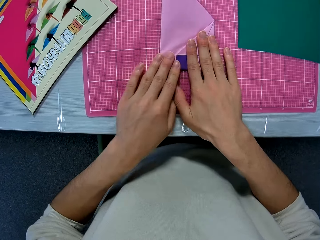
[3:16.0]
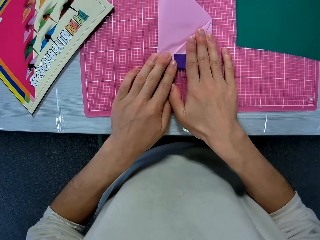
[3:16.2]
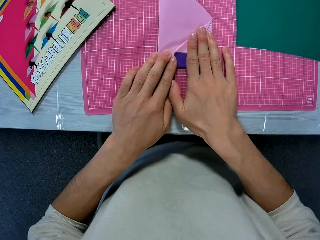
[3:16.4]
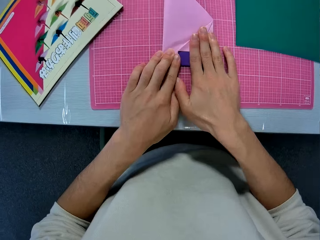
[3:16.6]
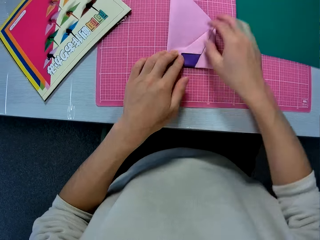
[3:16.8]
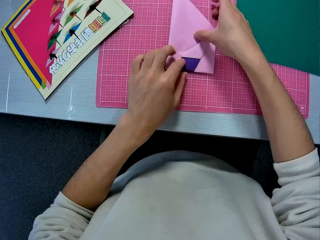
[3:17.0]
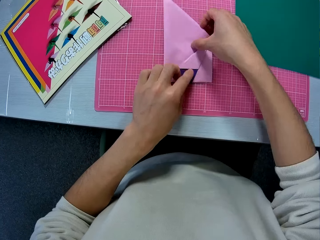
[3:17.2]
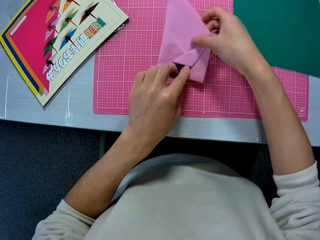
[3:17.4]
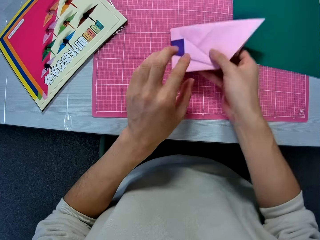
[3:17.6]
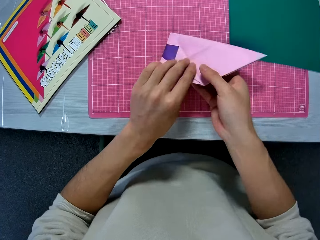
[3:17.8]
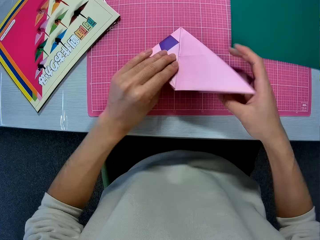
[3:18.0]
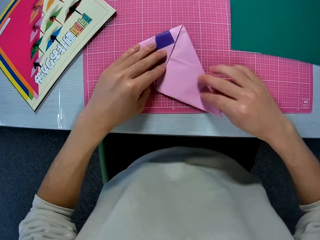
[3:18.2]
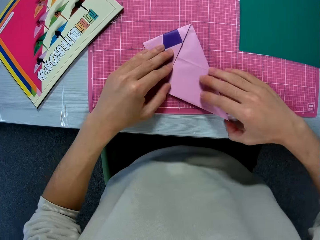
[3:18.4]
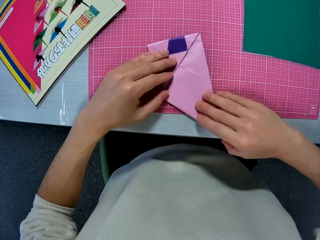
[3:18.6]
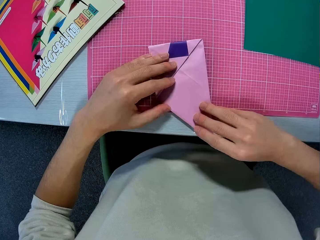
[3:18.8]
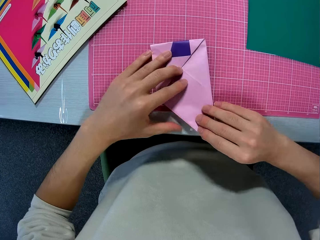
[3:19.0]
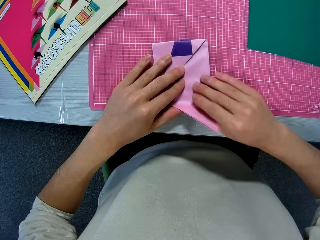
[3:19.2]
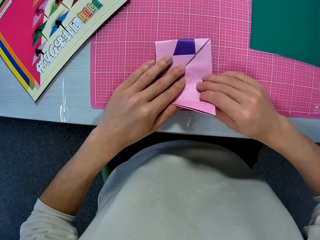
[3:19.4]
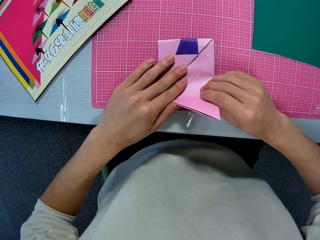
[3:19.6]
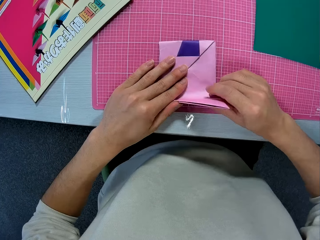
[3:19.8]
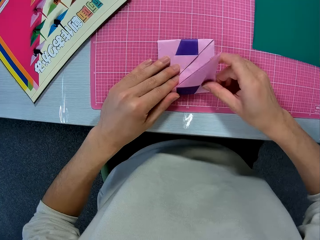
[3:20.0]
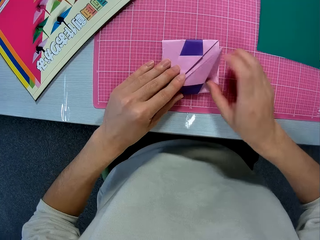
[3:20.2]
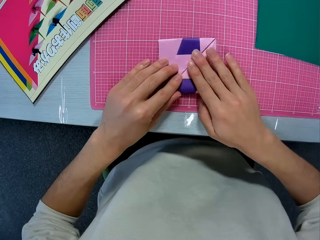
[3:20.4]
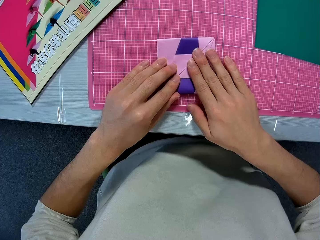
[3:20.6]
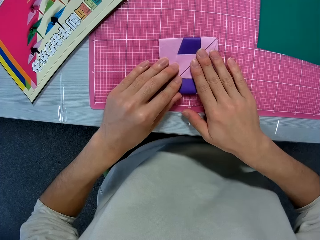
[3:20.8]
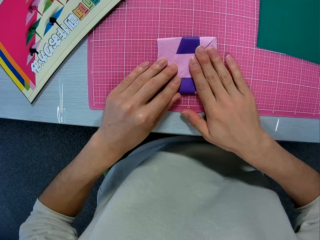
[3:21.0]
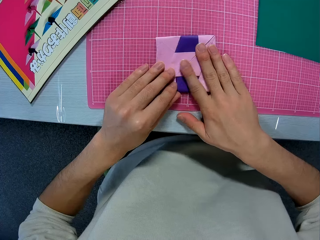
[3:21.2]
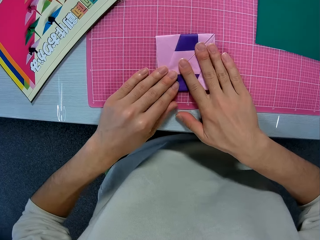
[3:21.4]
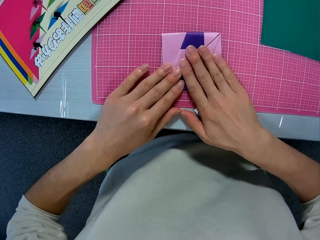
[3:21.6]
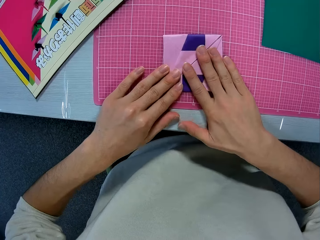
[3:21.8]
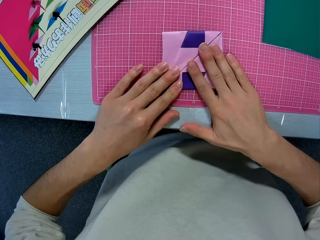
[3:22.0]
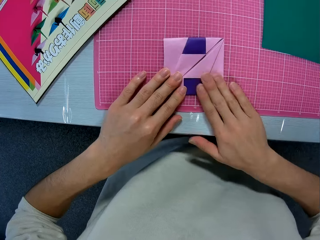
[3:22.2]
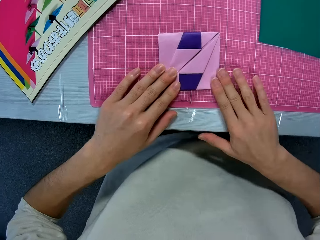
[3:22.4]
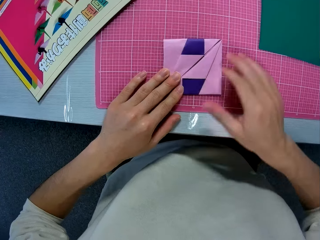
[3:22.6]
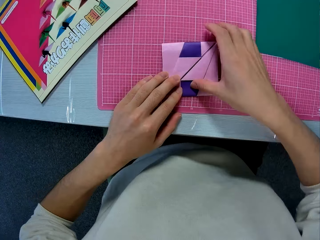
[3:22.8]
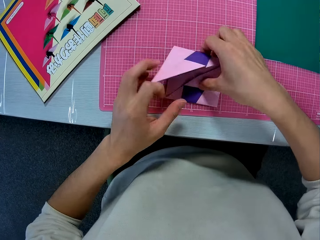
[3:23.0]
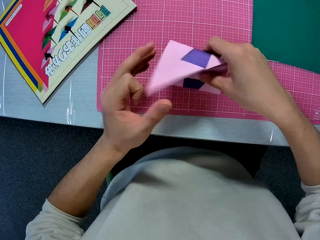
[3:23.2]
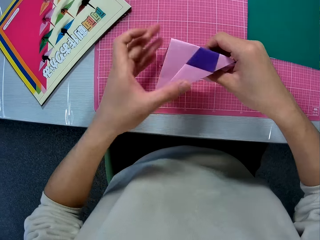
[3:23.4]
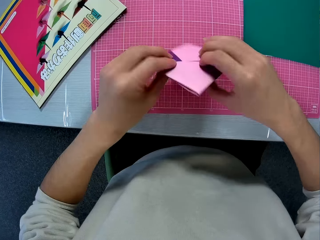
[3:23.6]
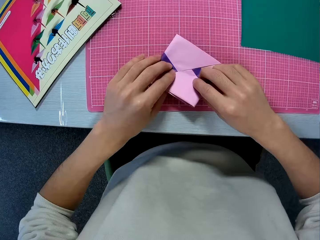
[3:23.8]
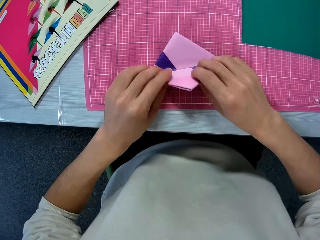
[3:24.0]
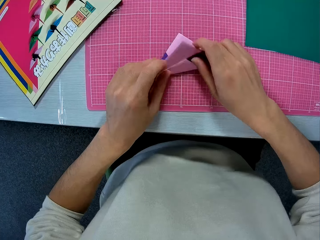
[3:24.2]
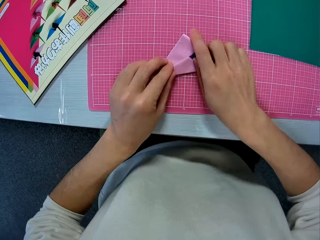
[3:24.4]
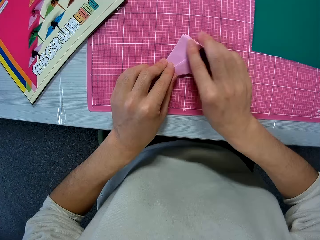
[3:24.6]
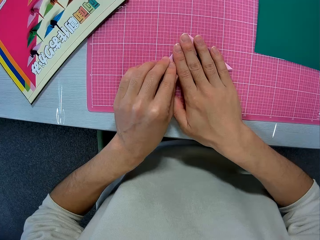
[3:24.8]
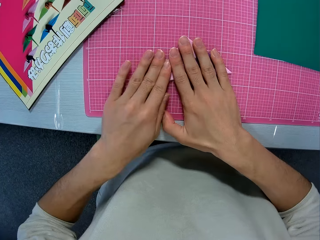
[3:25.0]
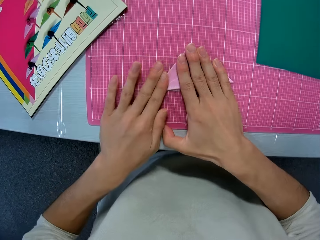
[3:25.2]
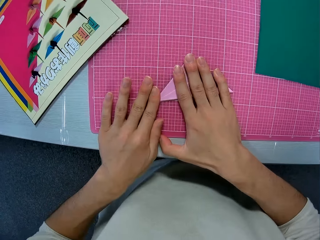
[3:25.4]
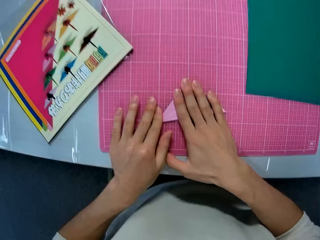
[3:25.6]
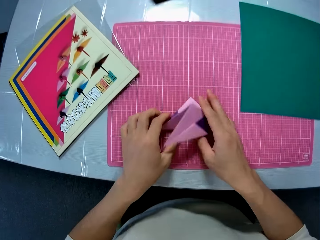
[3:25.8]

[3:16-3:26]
The camera wearer flattens the construction paper with his hands. He turns the construction paper. He places the construction paper on a cutting mat. He folds the construction paper. He flattens the construction paper with his hands. He picks up the construction paper from the cutting mat. He turns the construction paper. He places the construction paper on the cutting mat. He folds the construction paper. He flattens the construction paper with his hands.

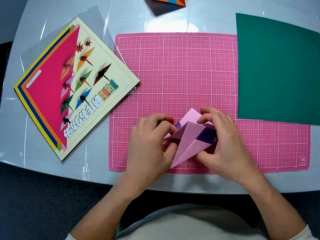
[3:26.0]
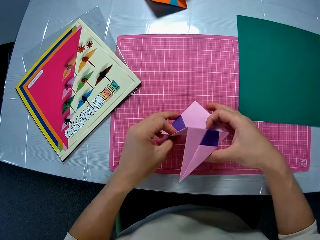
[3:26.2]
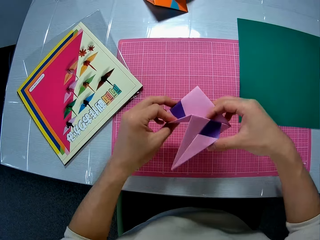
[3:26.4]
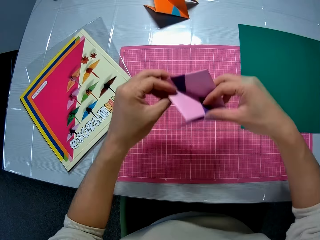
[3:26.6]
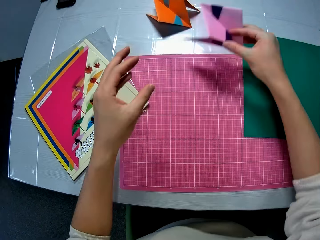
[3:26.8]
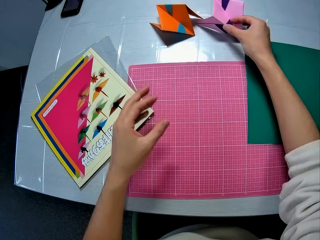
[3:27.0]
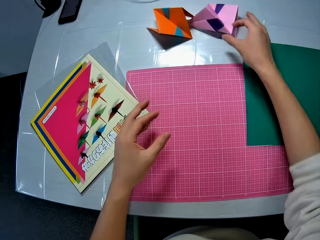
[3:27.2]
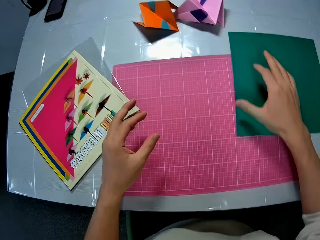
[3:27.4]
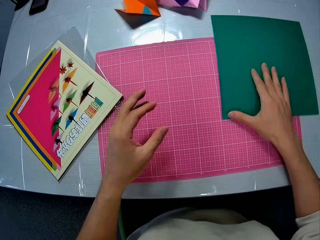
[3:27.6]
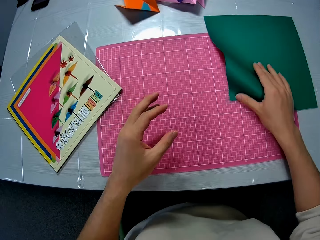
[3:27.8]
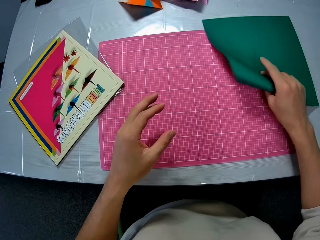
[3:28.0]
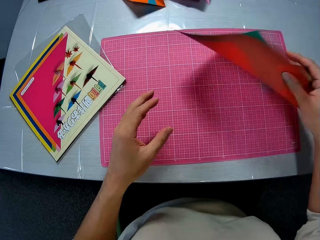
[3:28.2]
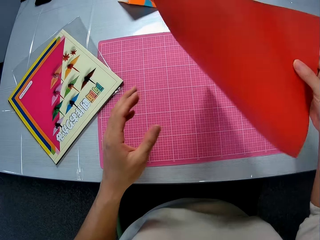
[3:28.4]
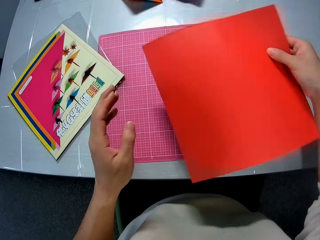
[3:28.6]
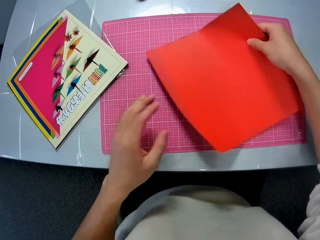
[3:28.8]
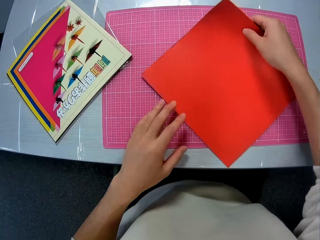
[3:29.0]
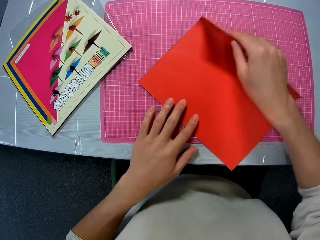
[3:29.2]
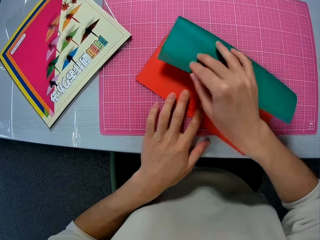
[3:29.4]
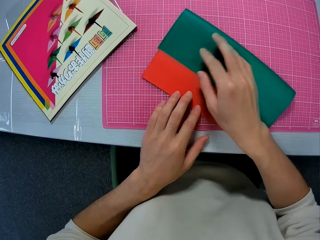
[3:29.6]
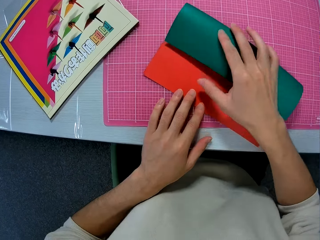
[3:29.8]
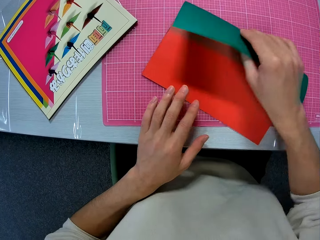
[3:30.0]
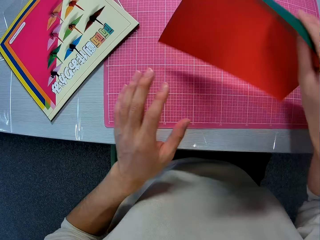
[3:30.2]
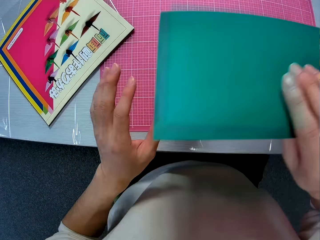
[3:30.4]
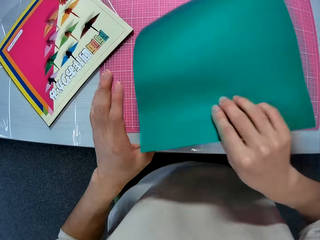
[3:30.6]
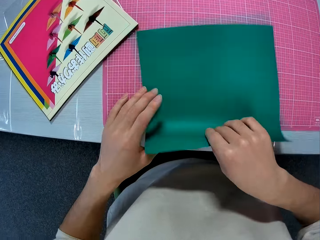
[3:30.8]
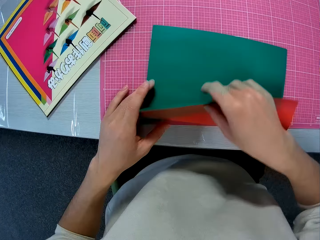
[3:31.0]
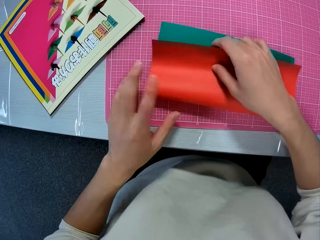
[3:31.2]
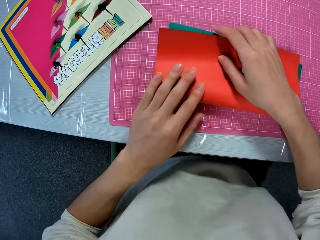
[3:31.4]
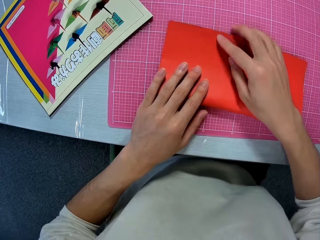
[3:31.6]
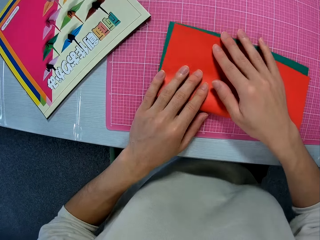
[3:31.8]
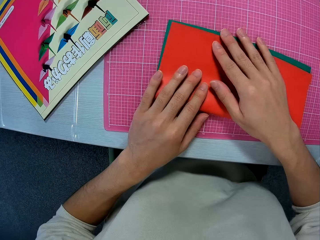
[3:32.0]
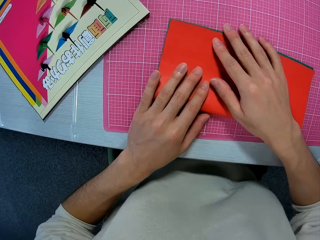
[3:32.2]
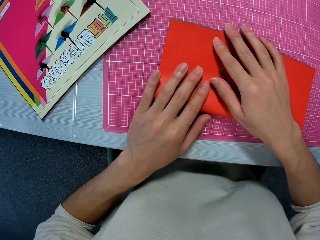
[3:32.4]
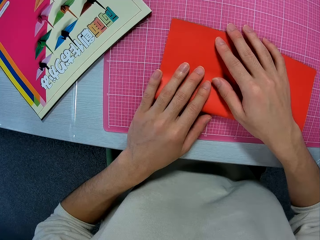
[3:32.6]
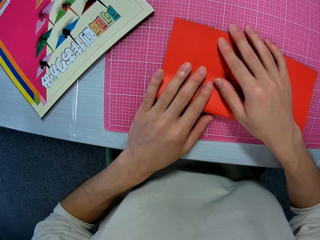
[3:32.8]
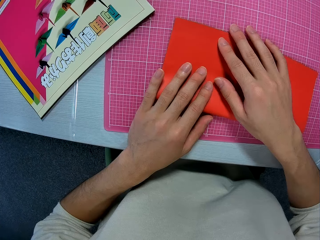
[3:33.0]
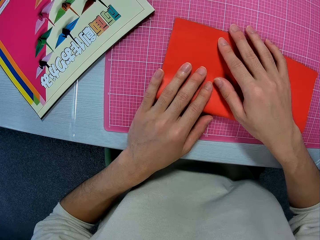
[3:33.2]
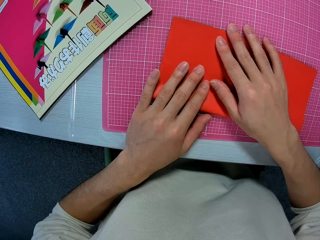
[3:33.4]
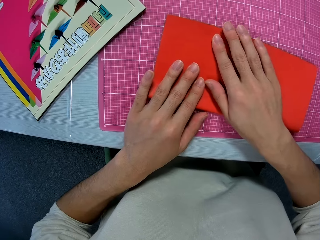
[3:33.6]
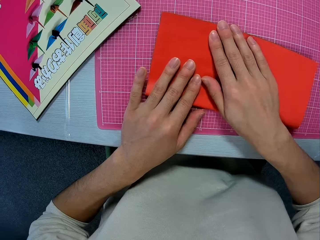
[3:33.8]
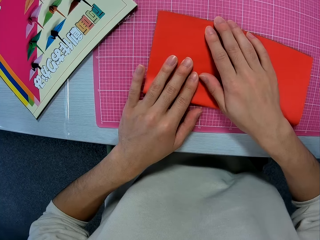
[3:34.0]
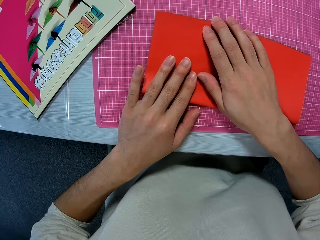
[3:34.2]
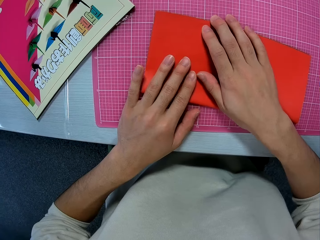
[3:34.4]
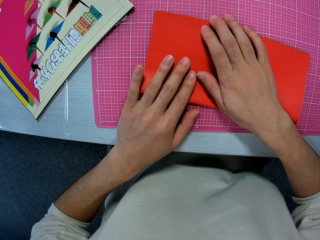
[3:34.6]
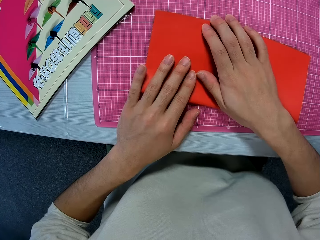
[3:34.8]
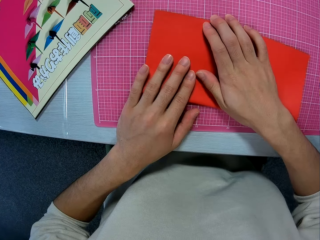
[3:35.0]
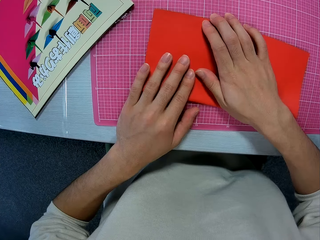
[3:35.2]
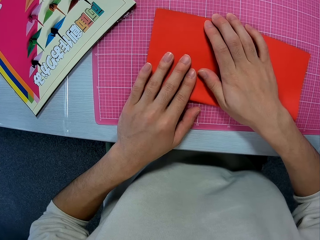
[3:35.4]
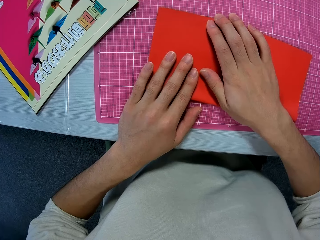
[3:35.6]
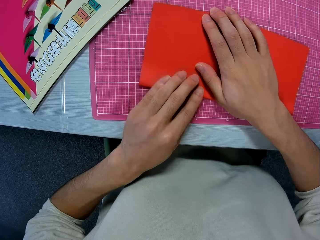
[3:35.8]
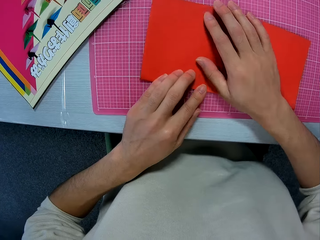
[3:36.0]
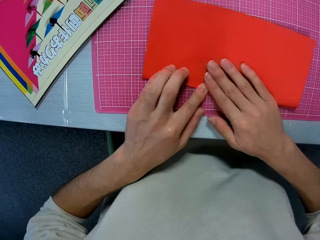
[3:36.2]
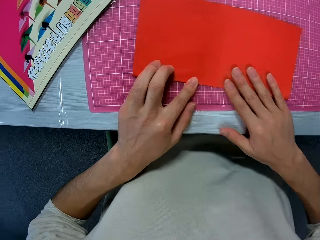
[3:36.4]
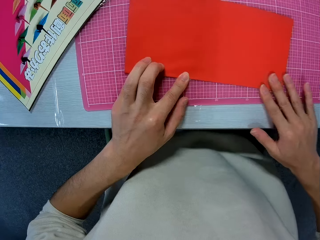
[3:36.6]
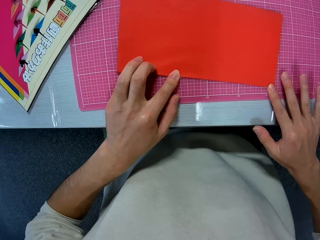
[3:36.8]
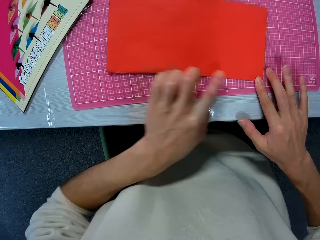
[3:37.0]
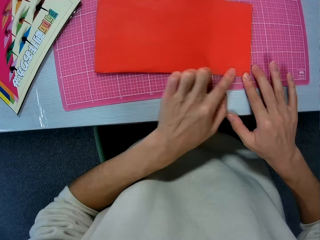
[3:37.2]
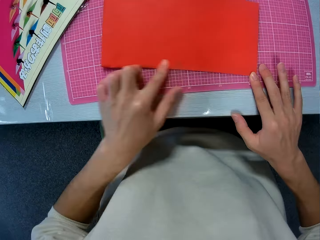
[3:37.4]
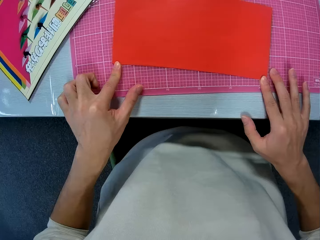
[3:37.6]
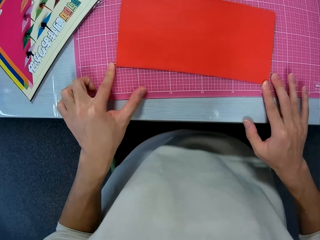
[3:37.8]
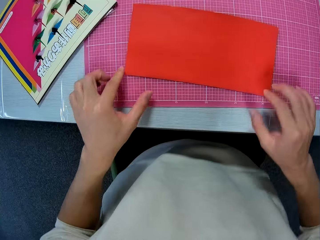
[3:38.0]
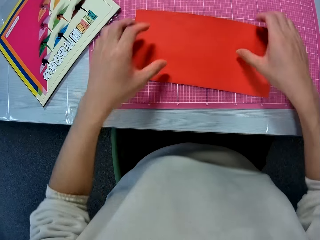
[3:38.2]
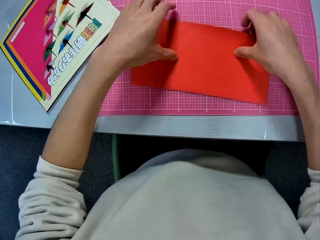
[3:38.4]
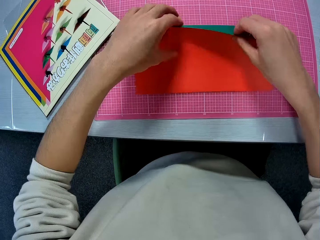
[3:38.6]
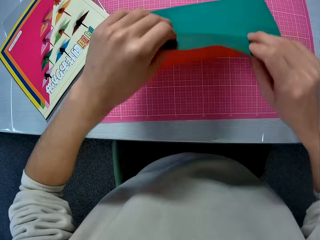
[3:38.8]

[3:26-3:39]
The camera wearer moves the folded craft sheet on the table. He picks up the construction paper from a cutting mat and places the construction paper on the table. He moves the craft sheet on the table. He picks up the construction paper from the table, turns the construction paper and places the construction paper on the cutting mat. He folds the craft sheet with his hands. He unfolds the construction paper. He turns the construction paper. He places the construction paper on the cutting mat. He folds the construction paper. He flattens the construction paper with his hands.
